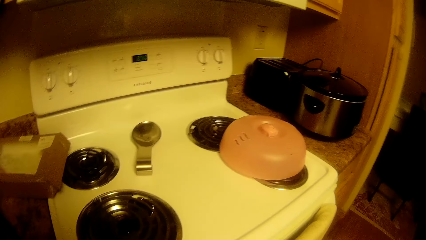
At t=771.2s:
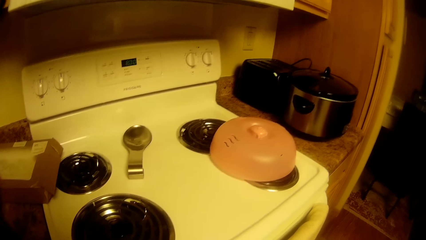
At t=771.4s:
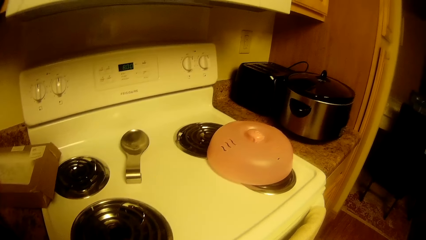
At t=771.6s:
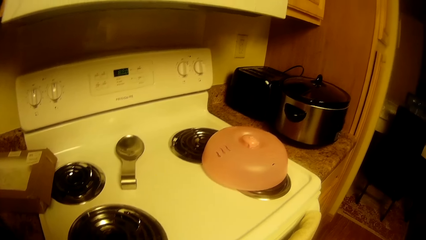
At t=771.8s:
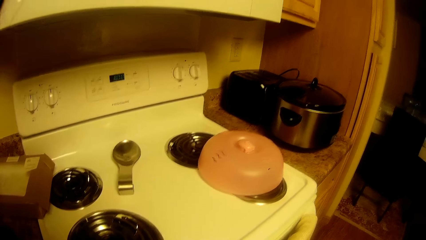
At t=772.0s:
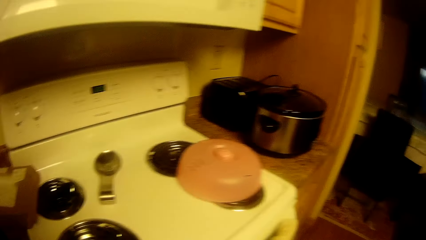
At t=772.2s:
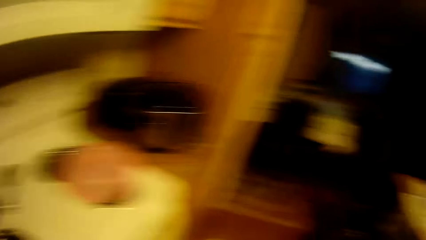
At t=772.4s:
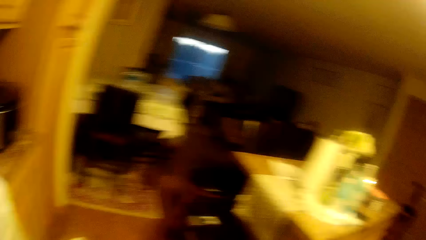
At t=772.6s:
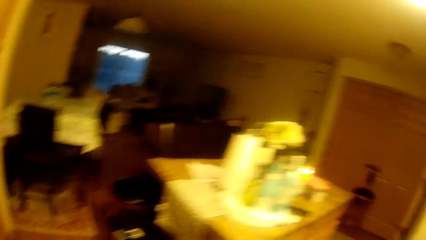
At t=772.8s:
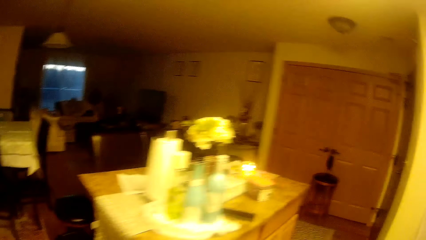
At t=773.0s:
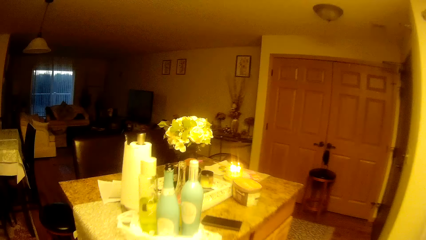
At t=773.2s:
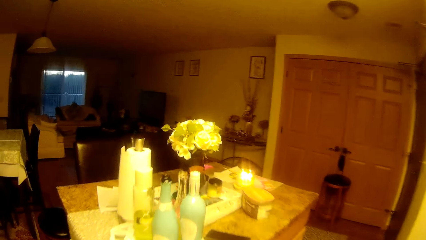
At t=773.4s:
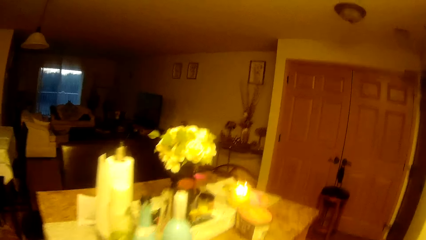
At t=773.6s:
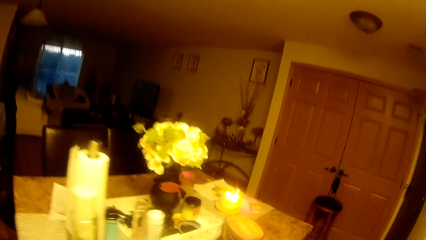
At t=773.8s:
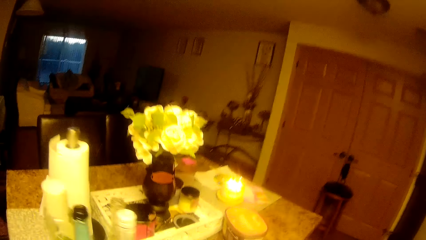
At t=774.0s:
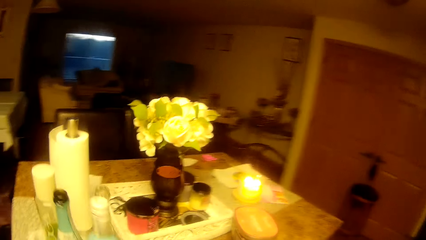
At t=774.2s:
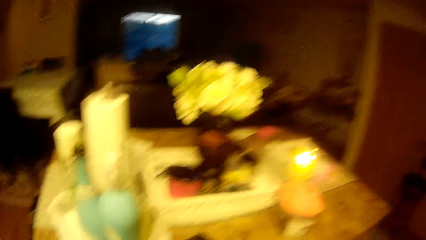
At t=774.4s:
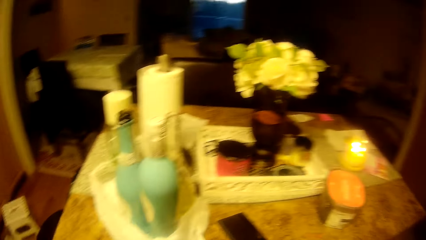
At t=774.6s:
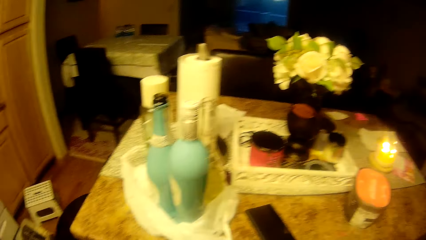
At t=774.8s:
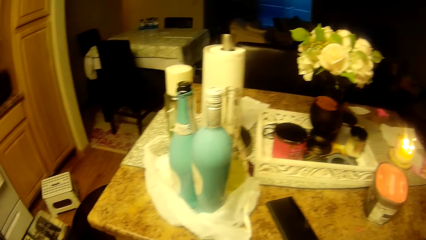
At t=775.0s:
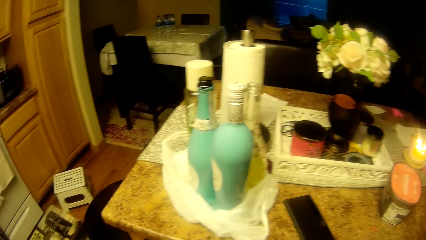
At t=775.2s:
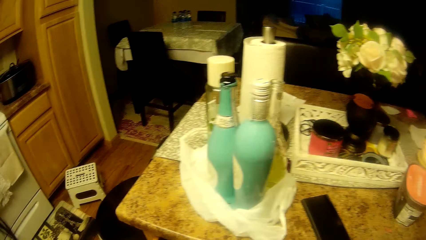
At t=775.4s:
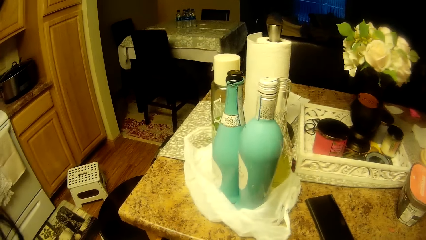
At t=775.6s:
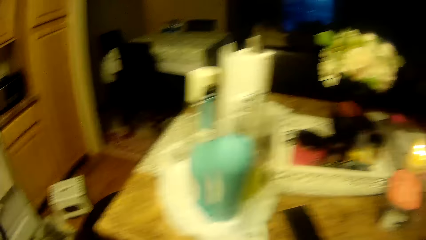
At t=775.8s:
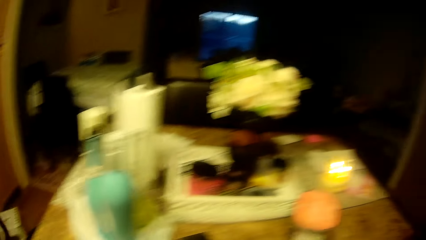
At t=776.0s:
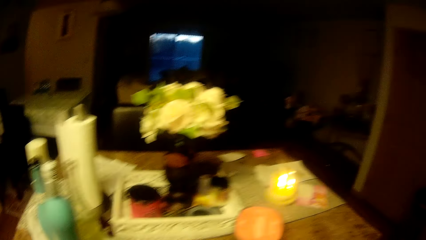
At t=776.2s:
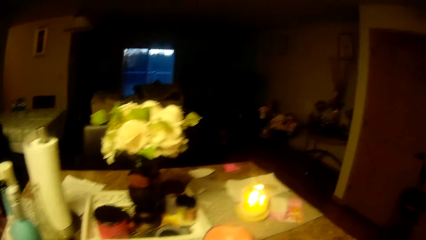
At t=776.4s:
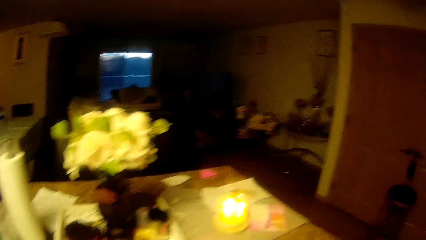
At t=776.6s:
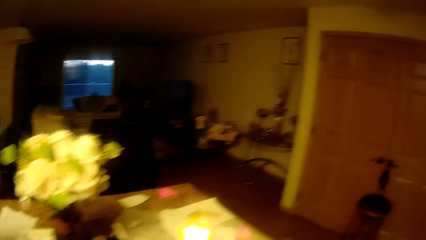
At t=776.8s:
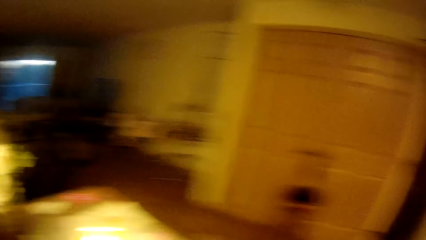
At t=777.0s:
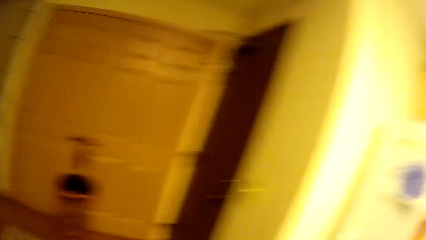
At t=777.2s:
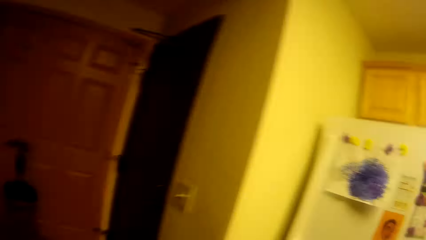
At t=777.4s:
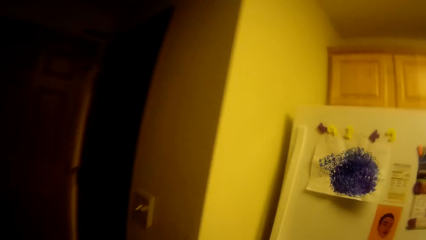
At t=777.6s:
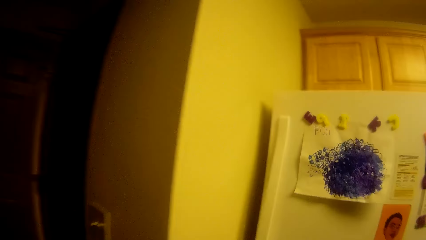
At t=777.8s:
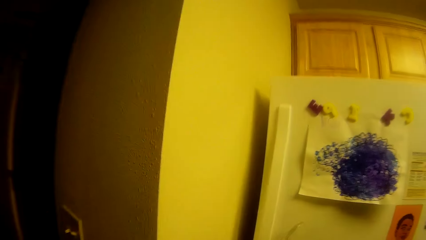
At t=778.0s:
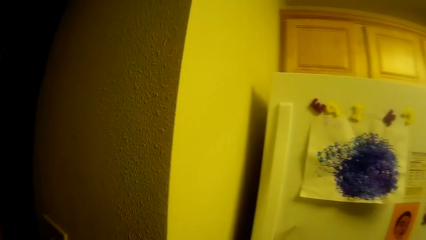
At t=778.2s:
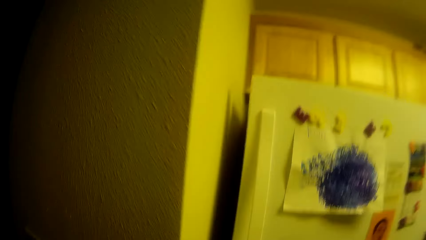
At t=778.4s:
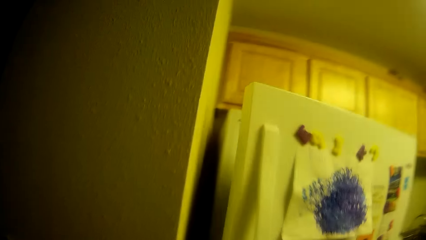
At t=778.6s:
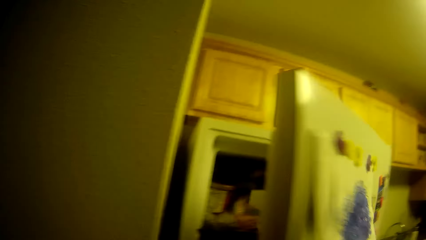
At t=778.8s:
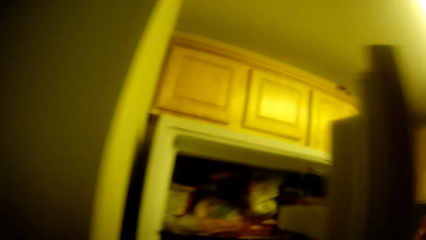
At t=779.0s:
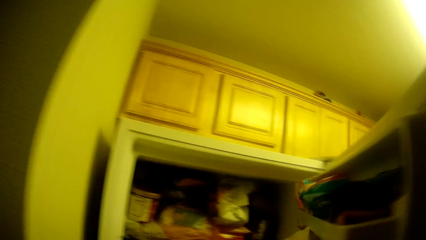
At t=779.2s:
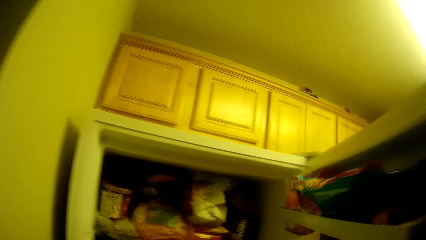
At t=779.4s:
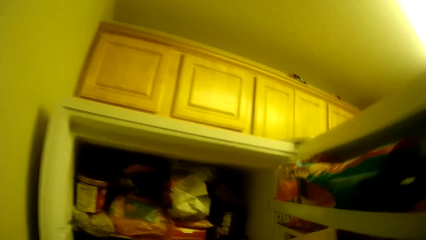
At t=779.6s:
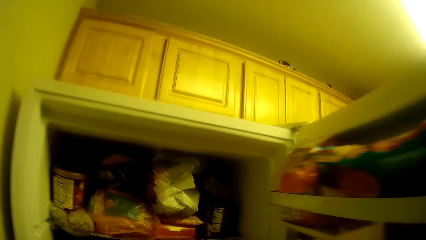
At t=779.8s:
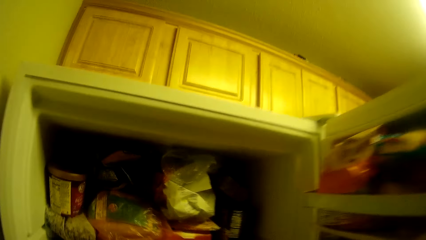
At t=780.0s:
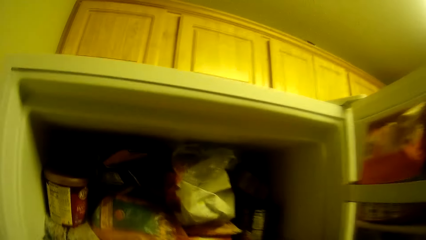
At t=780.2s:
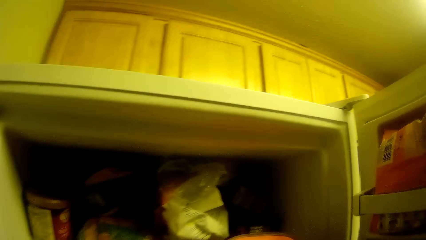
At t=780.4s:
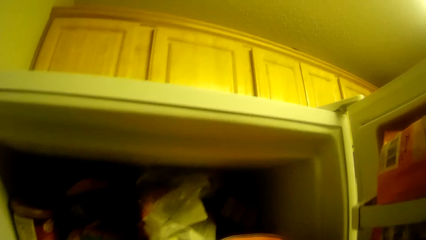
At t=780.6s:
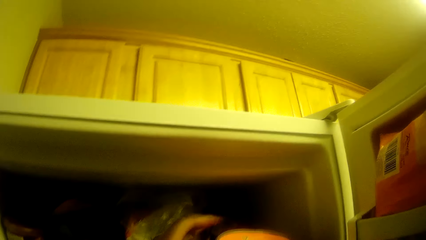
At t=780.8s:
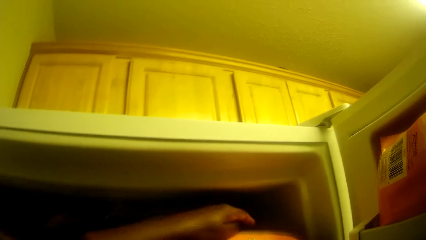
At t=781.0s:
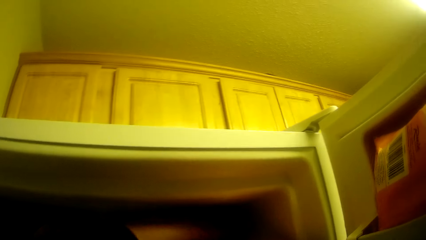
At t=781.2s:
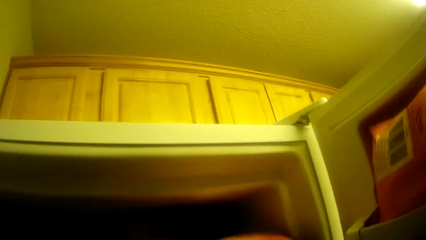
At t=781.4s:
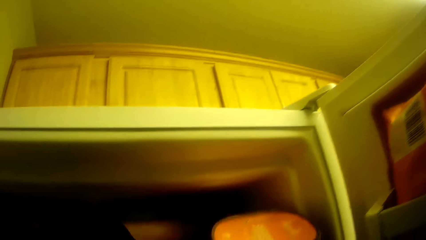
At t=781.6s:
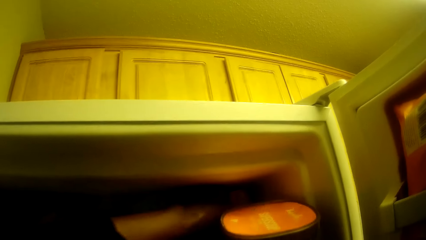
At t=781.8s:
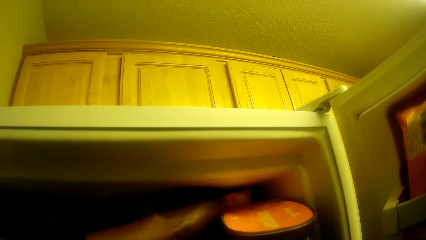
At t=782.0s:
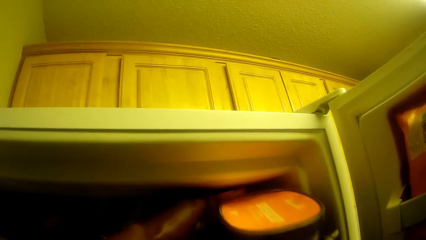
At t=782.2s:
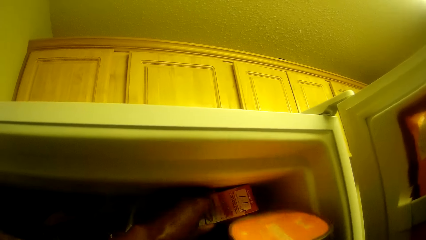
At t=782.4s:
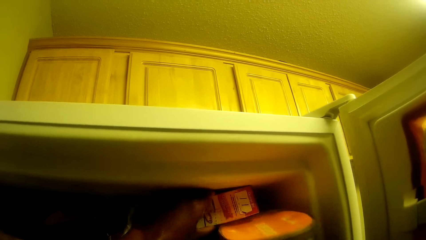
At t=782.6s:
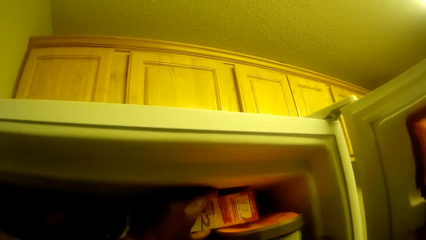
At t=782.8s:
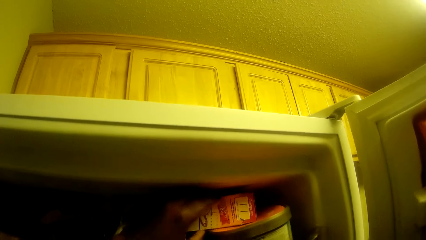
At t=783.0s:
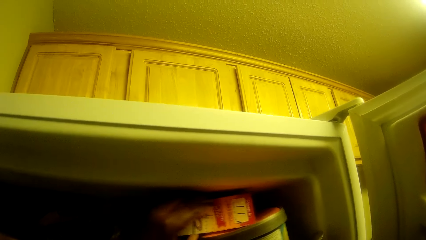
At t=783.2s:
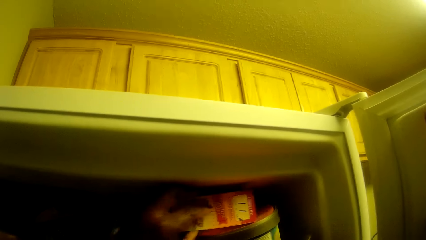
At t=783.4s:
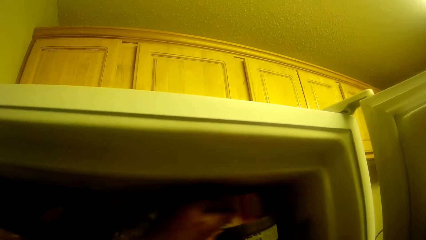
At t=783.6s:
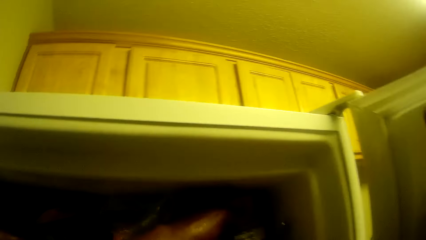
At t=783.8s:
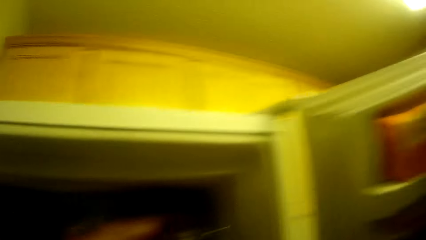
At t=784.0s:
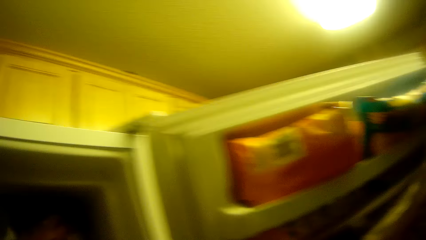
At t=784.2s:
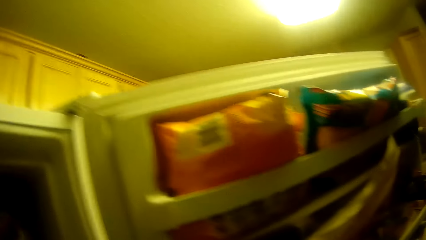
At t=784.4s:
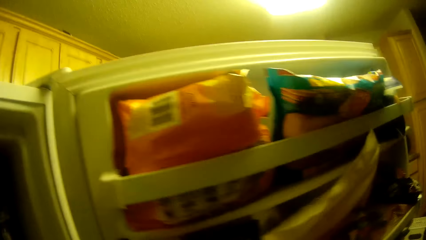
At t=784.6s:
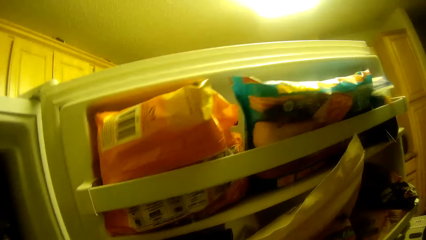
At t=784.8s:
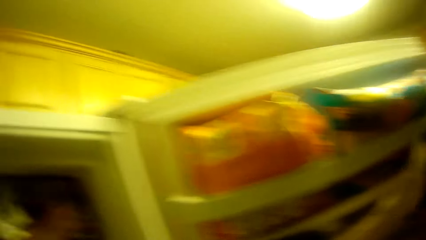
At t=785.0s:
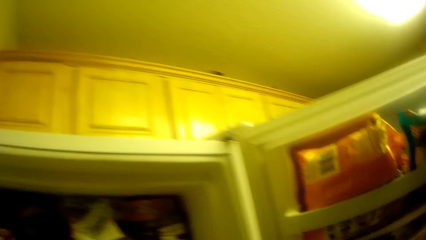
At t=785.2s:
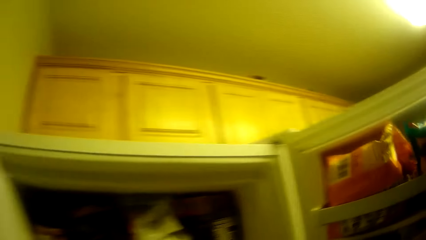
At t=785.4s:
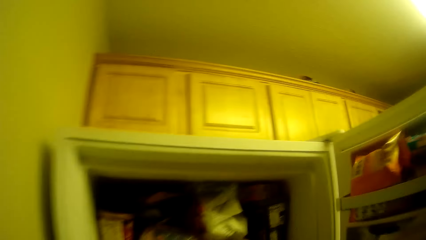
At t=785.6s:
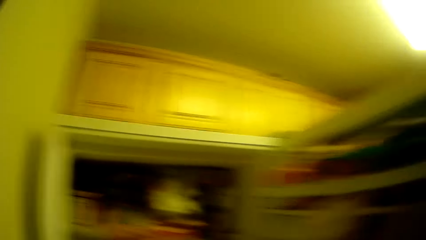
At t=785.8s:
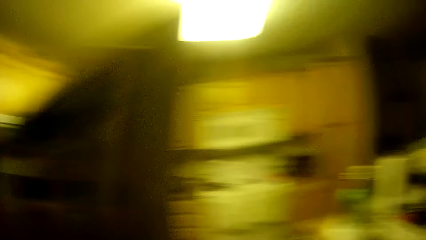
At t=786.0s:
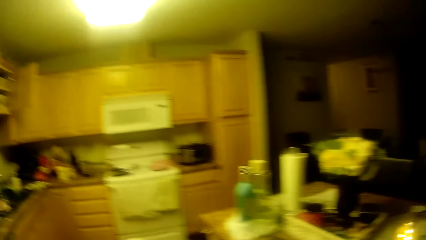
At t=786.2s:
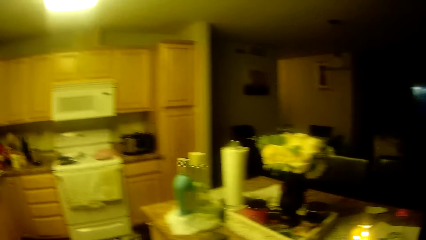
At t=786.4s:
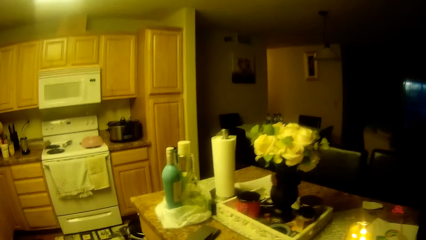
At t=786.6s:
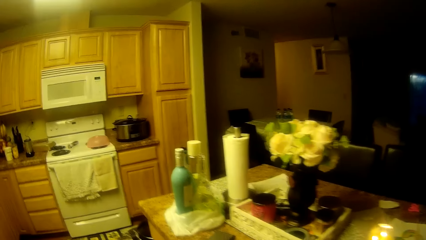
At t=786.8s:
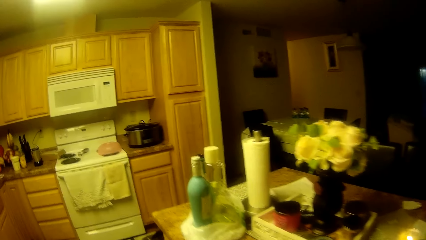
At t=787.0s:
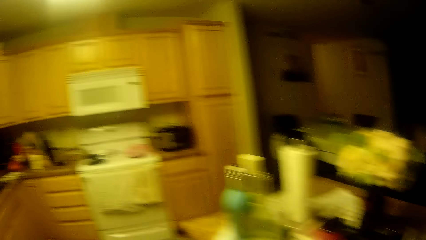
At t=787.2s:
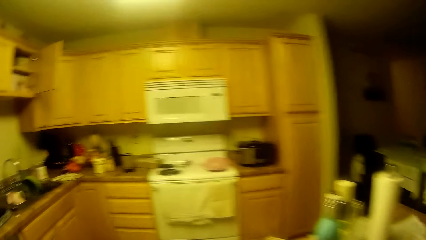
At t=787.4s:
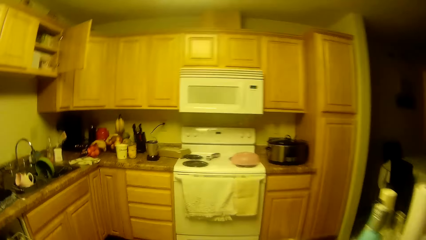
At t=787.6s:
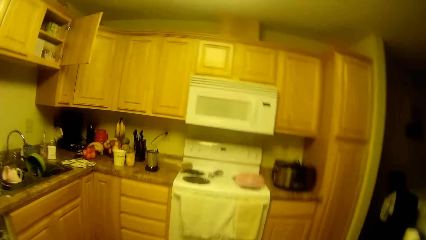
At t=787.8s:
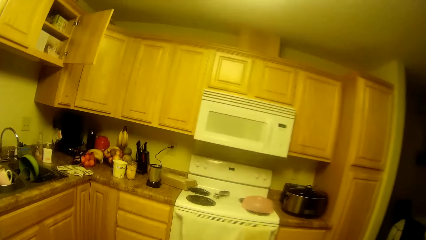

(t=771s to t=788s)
The camera wearer looks around the living room. She looks around the countertop. She opens a refrigerator door with her right hand. She places some containers in her right hand inside the refrigerator. She picks up a packet of something from the refrigerator. She closes the refrigerator door.
